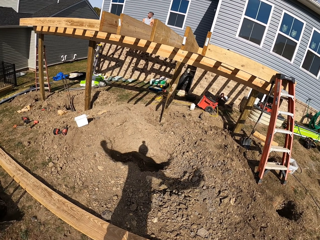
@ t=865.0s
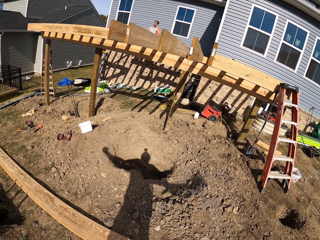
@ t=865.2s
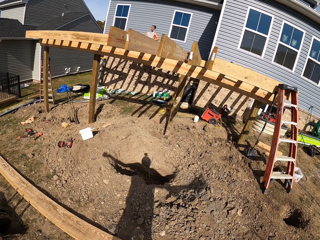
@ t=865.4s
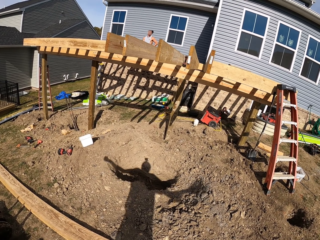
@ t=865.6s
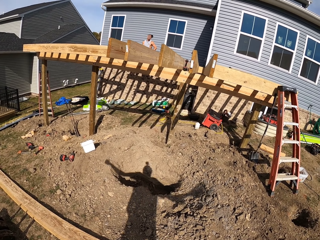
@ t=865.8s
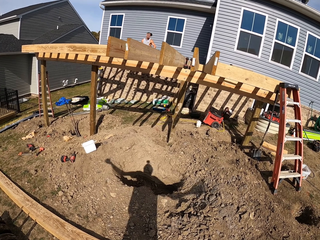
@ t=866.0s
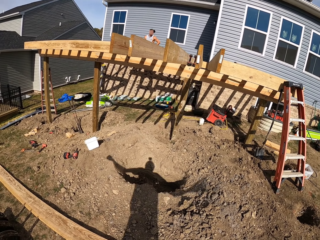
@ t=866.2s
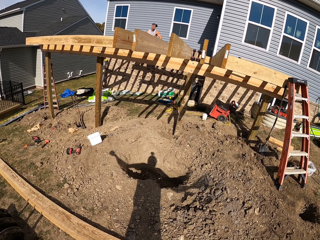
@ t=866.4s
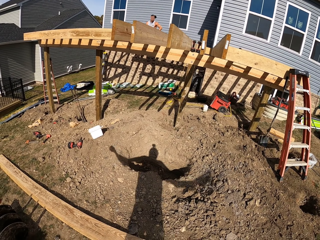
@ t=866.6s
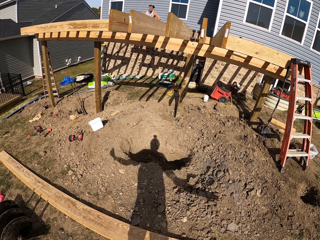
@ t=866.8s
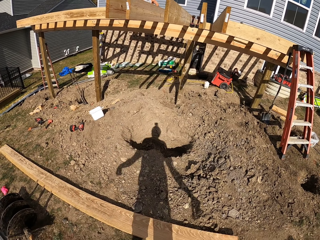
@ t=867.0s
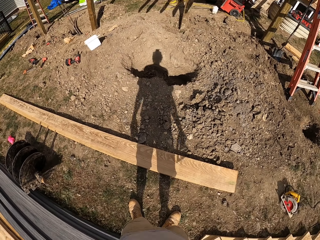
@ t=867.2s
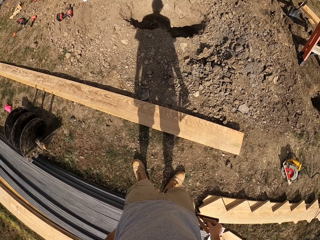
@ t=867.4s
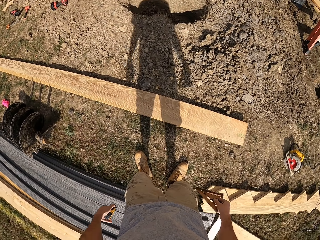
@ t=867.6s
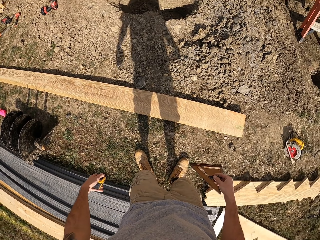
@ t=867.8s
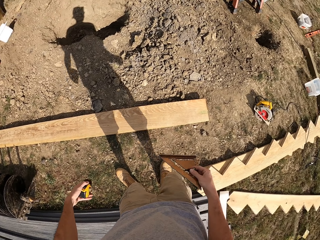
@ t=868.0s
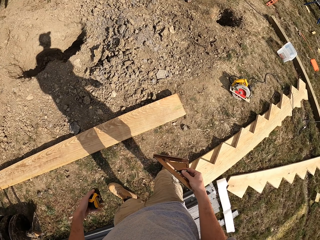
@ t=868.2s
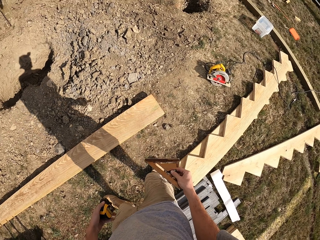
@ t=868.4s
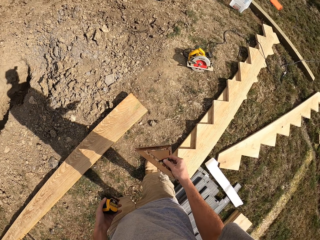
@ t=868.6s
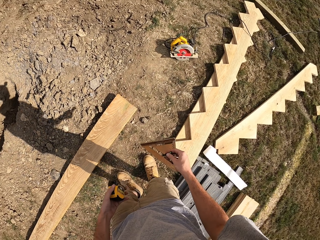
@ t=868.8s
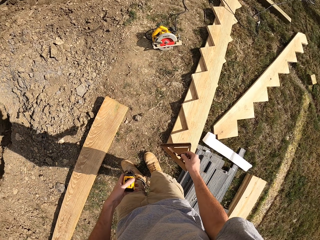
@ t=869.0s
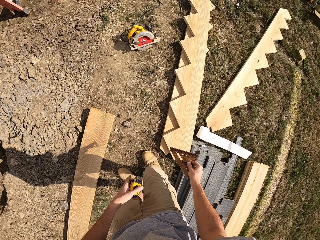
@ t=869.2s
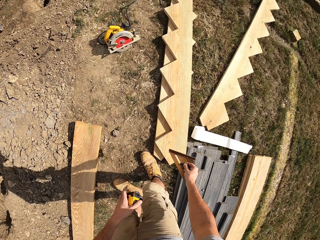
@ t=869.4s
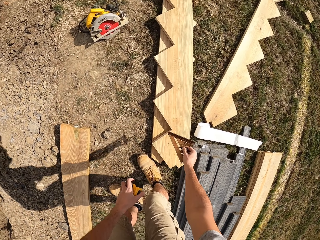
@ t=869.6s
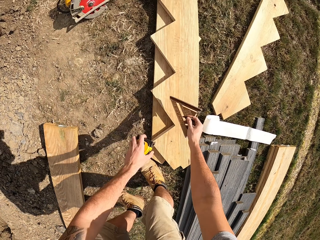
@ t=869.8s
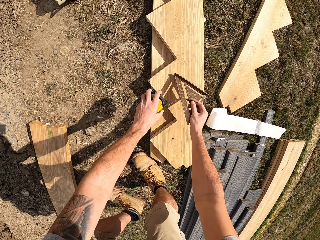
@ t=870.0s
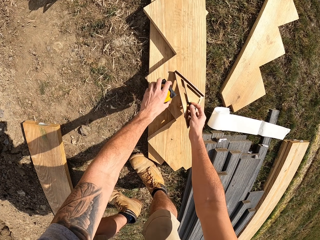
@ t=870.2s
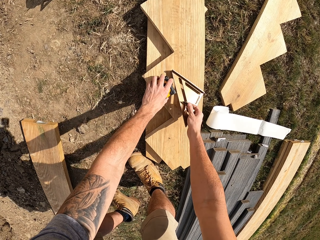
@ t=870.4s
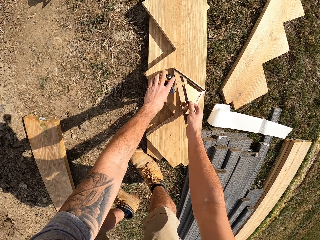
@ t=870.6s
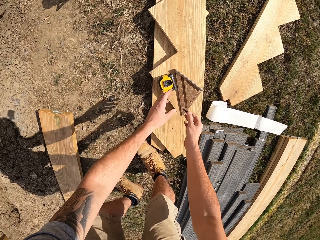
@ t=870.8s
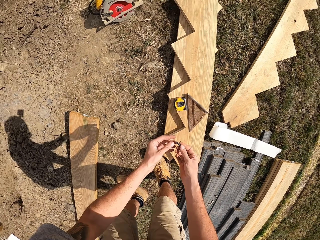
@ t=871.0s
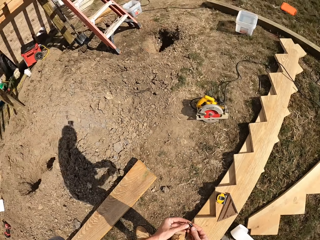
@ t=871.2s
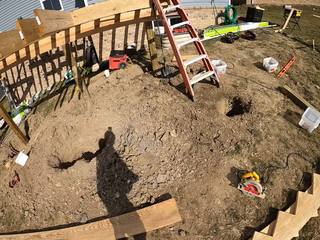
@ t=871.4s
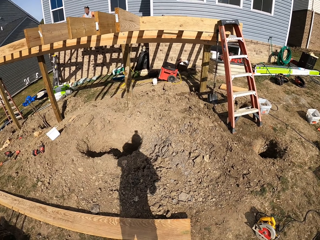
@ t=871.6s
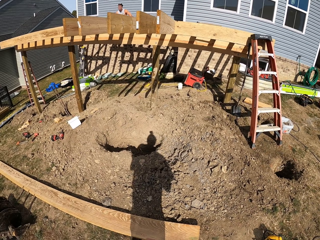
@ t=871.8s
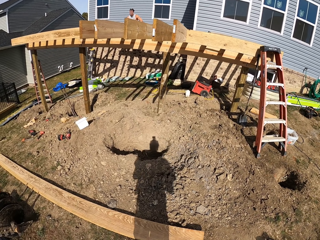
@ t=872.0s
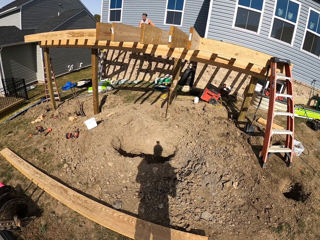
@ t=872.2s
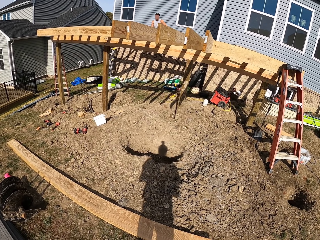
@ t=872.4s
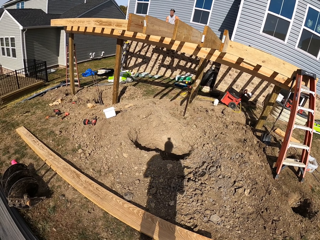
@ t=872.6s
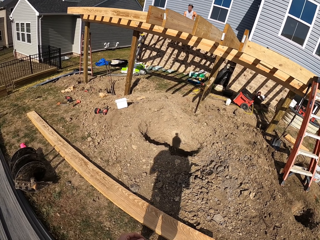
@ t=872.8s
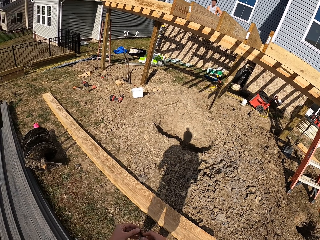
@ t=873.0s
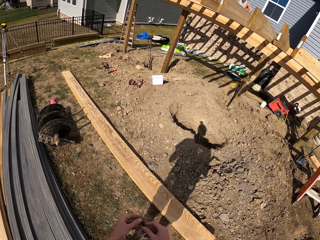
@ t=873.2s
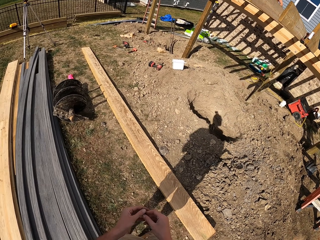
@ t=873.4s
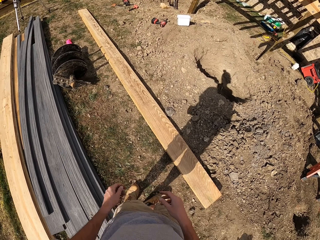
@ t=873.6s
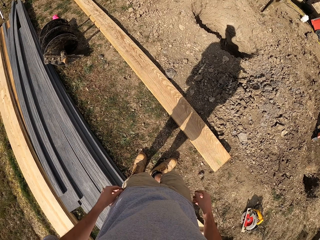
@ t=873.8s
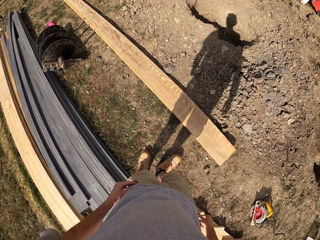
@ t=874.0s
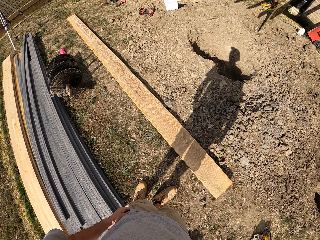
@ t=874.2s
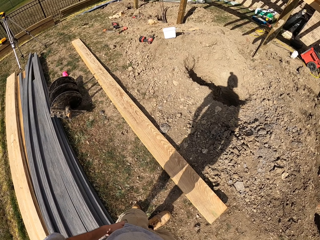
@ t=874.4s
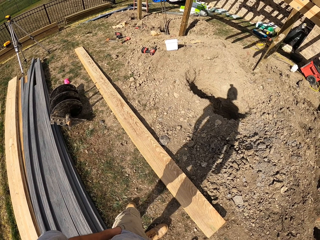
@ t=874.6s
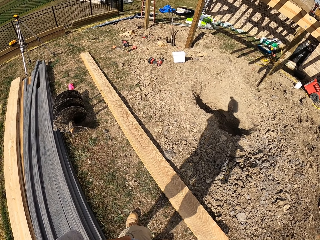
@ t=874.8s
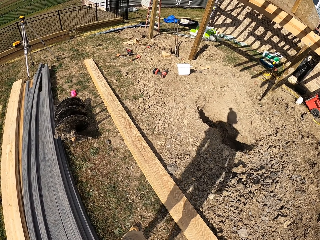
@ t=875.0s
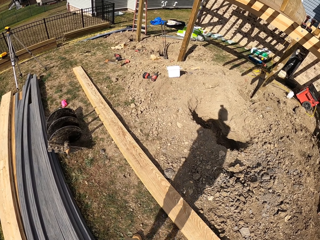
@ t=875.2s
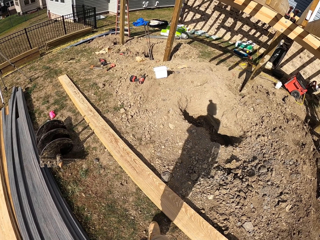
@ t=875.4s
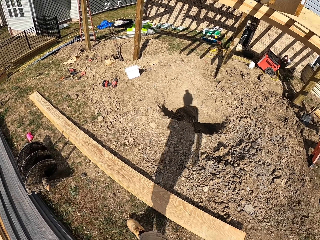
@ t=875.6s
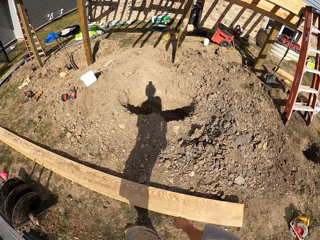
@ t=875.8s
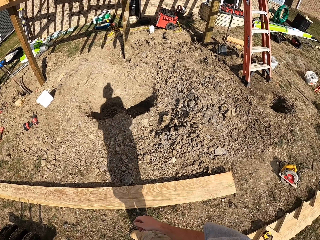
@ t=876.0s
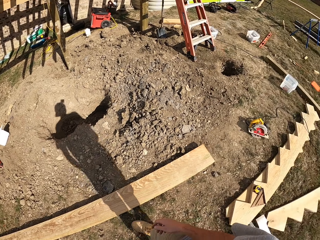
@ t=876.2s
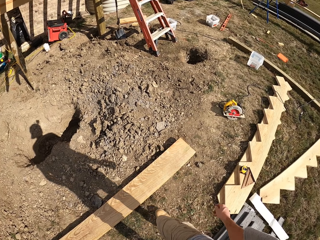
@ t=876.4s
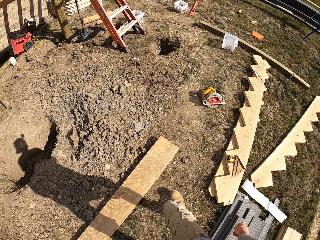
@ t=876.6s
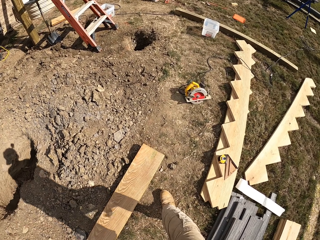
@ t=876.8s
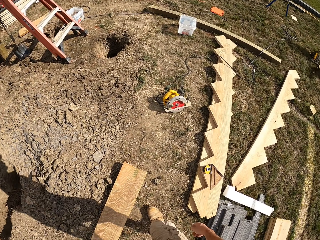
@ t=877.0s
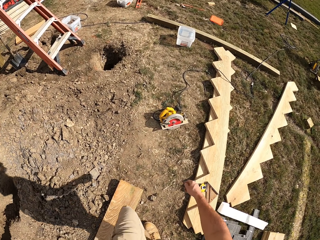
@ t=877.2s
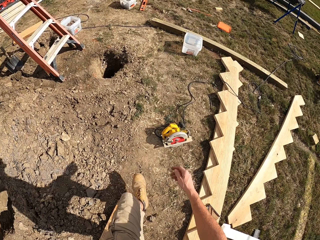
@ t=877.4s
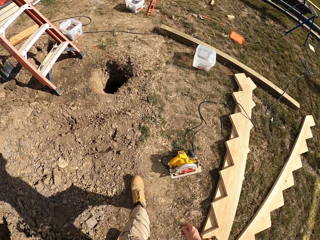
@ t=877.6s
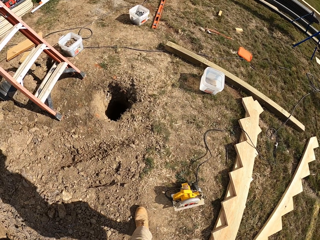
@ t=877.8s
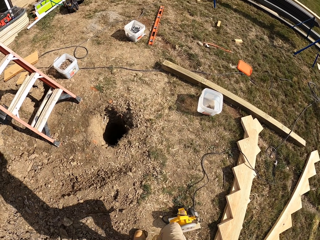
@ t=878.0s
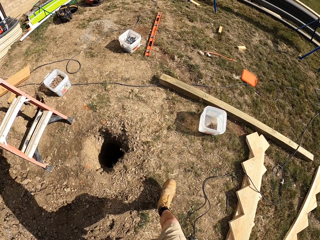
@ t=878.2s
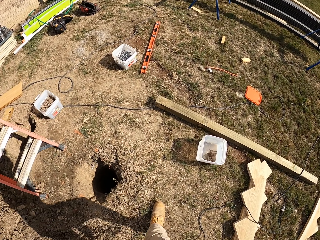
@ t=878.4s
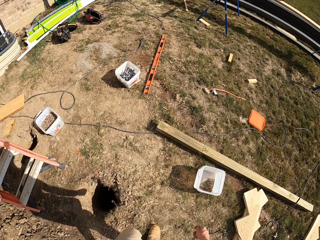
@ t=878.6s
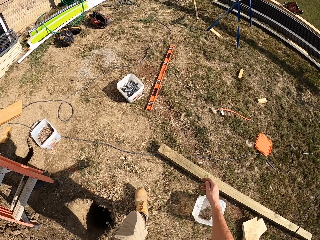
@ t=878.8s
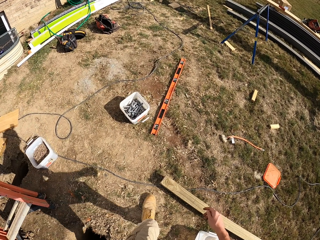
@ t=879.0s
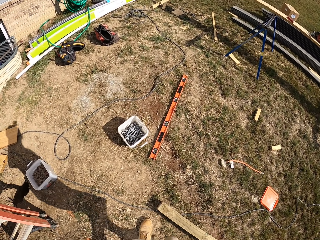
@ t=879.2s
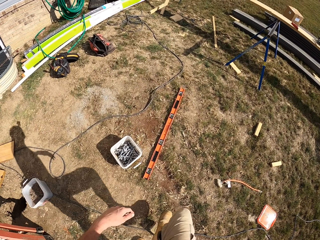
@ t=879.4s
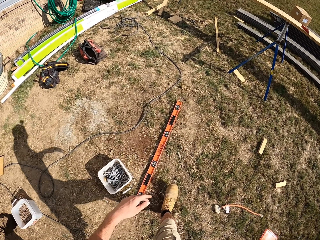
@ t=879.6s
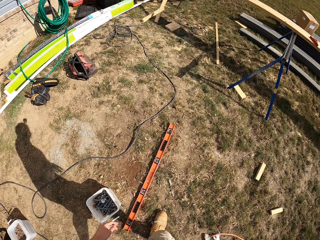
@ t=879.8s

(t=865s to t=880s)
The camera wearer walks around. He places the steel tape and triangle ruler on the lumber. He looks around. He puts his left hand in his pocket. He walks around.

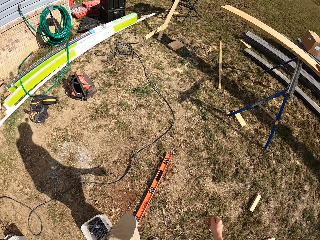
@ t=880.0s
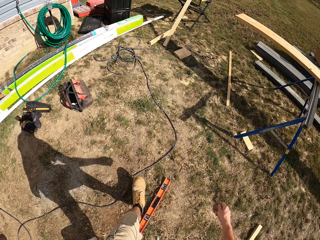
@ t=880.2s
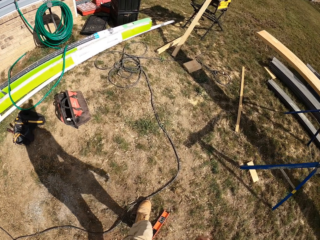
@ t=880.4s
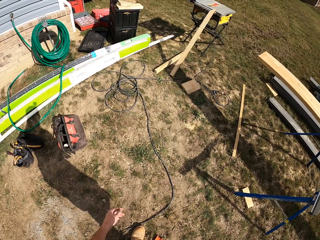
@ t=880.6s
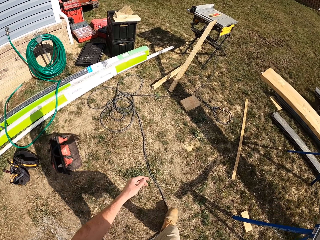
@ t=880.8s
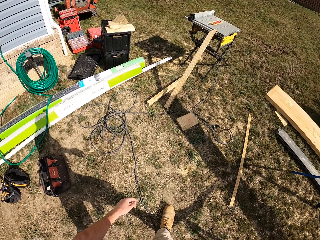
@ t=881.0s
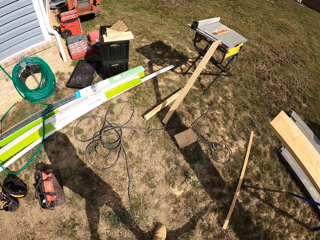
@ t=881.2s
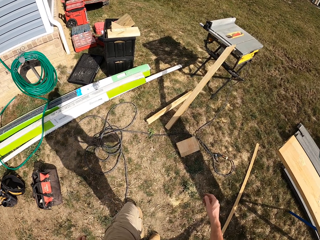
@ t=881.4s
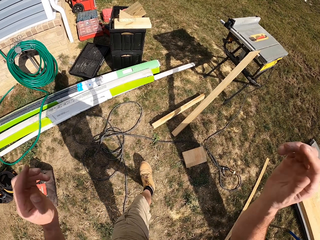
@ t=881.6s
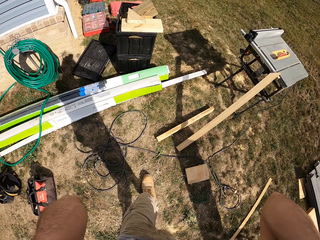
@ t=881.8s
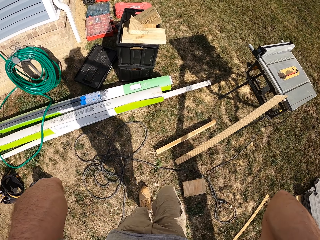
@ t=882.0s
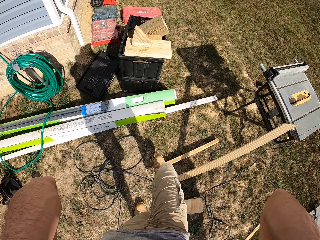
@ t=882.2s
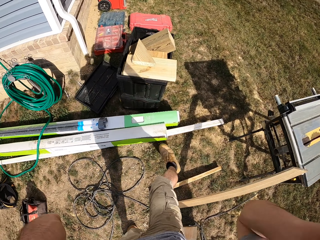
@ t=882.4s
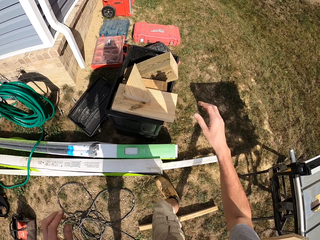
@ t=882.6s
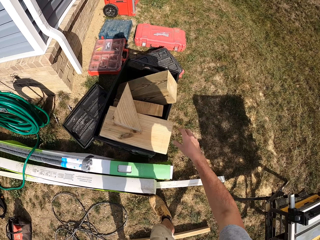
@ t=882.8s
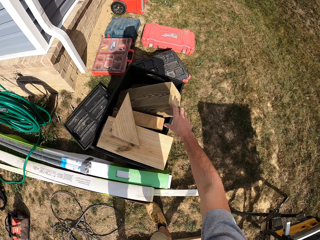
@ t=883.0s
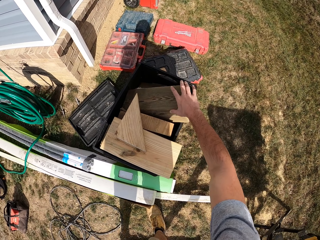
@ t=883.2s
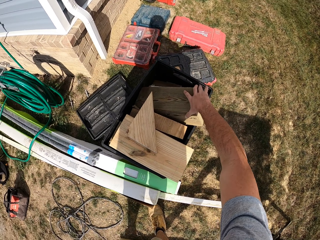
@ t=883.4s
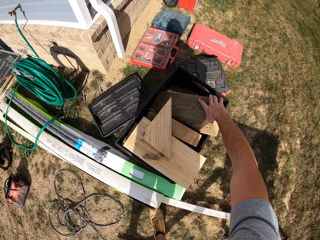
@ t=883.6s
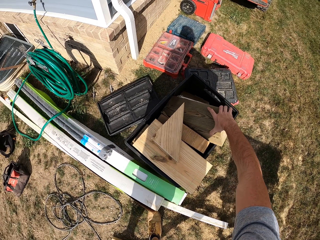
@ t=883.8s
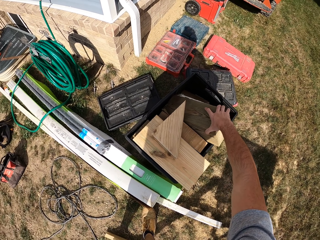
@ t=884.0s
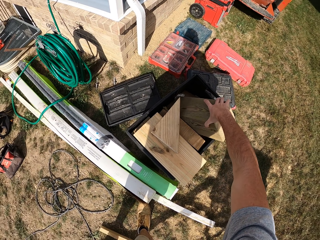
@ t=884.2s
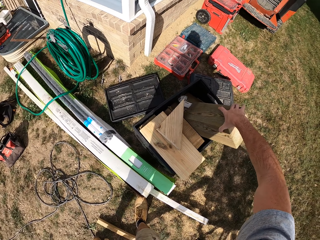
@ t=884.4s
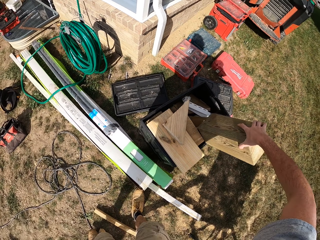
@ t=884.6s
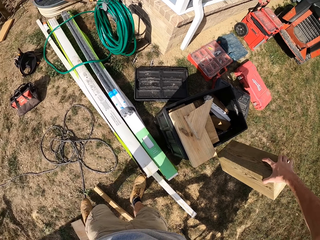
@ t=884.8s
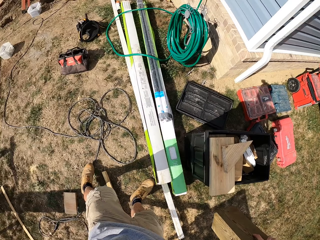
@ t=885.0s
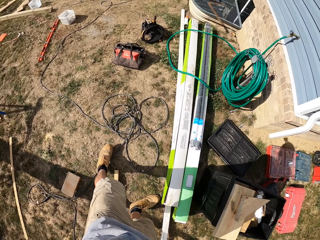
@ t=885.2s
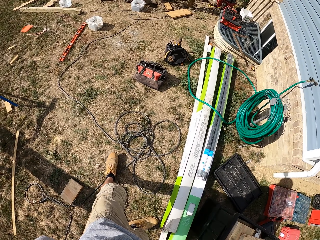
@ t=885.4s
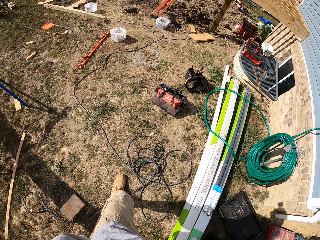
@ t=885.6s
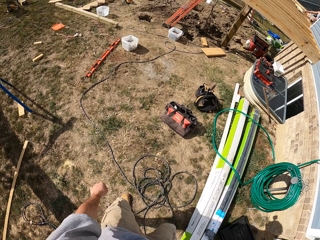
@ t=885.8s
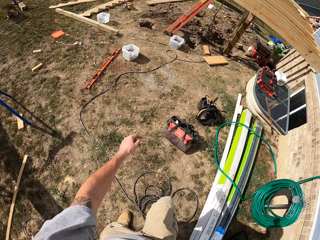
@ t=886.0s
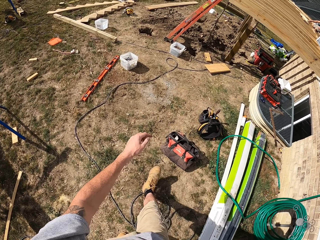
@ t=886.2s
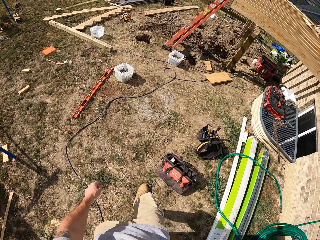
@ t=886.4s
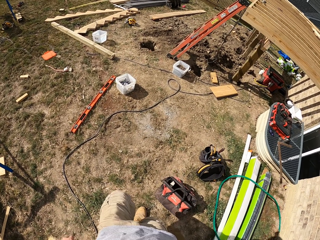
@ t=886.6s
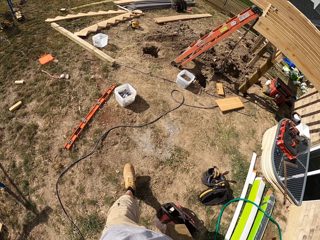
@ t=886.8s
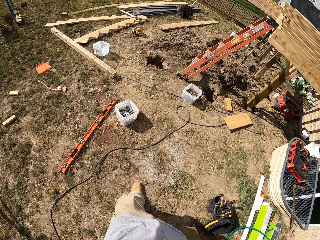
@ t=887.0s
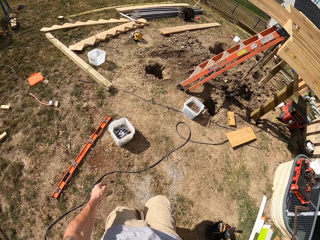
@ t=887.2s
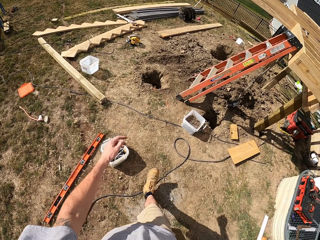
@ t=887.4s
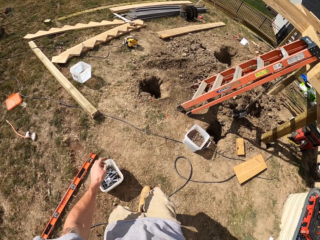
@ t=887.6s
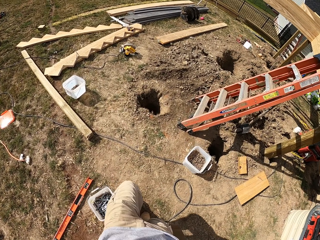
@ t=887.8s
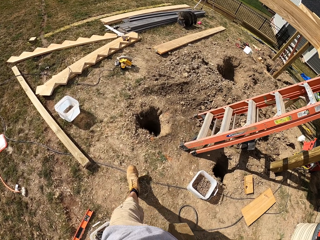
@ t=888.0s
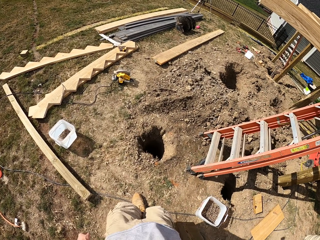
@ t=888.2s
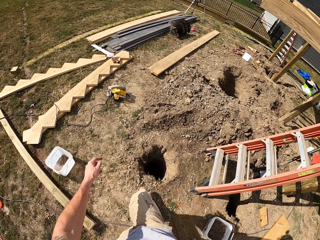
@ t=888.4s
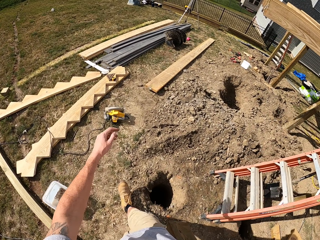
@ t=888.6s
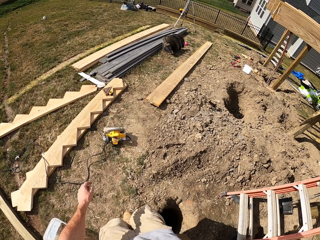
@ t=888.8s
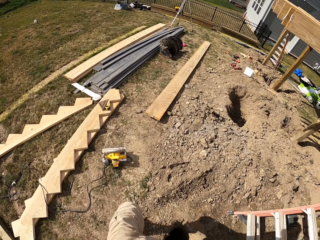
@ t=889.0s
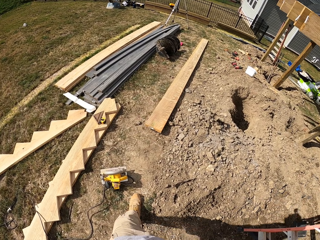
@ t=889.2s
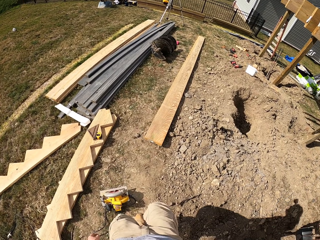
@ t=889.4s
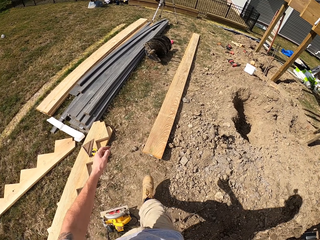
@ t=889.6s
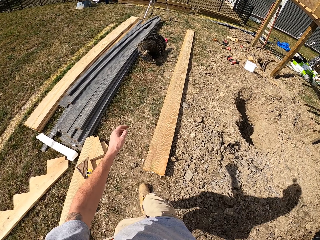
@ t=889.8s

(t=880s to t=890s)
The camera wearer picks up a block of wood from the box. They walk around.
